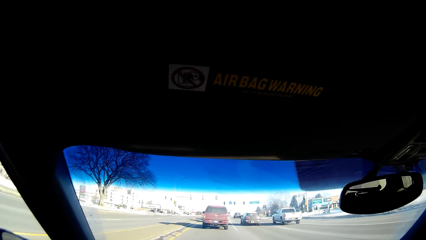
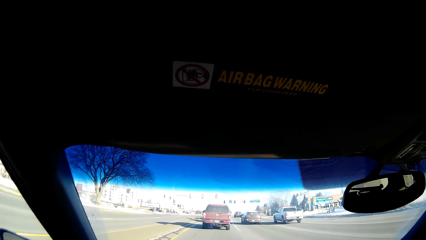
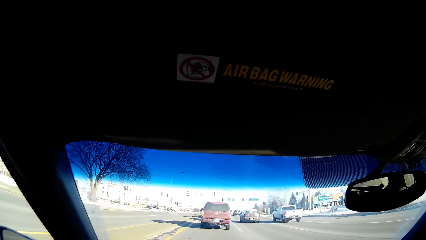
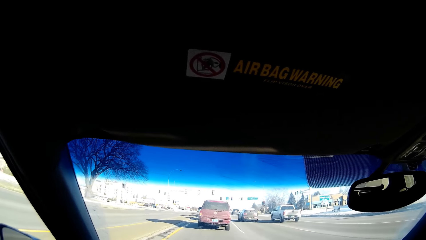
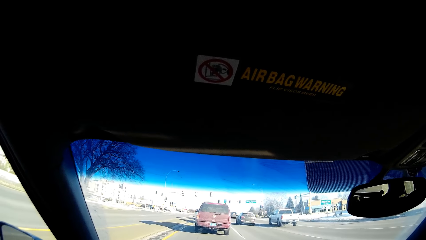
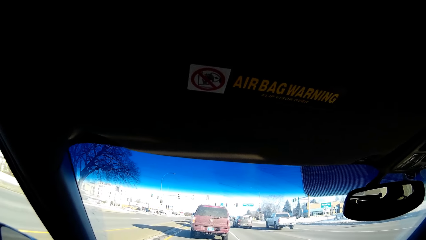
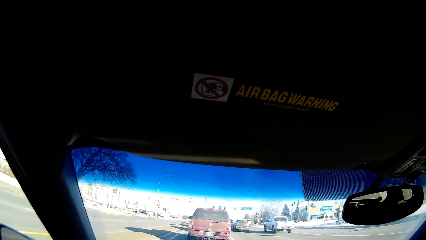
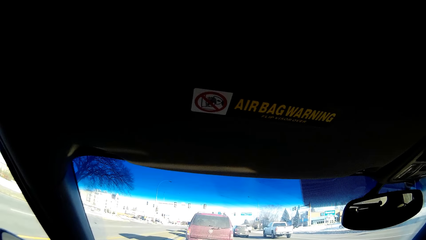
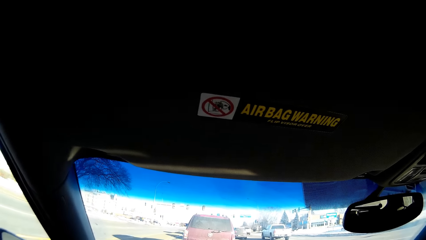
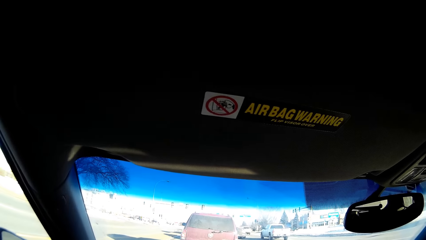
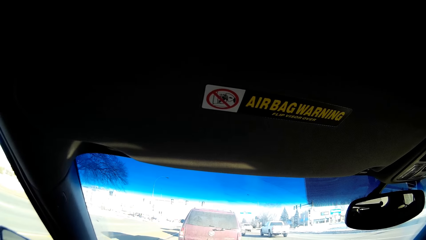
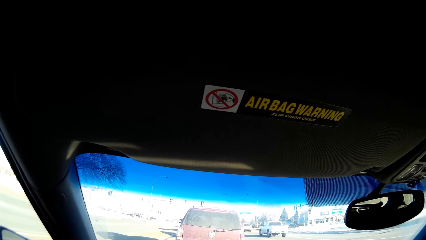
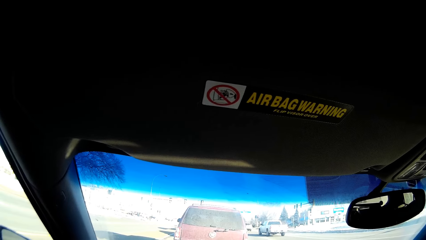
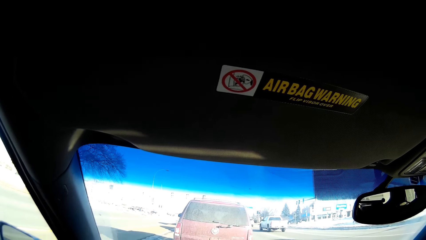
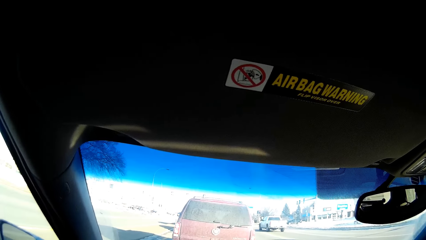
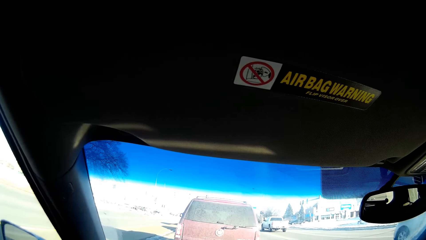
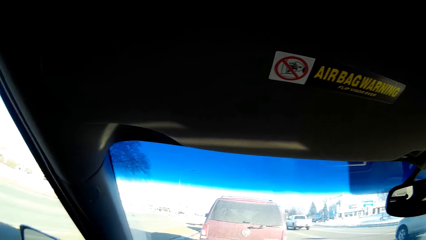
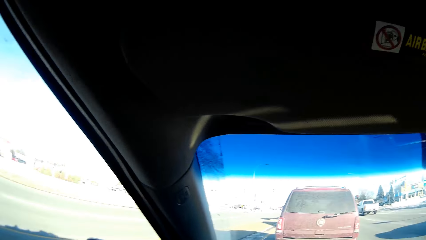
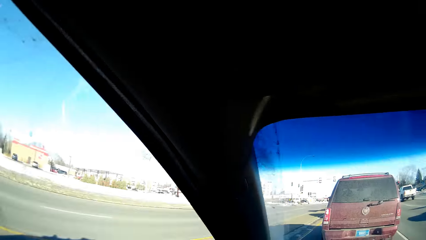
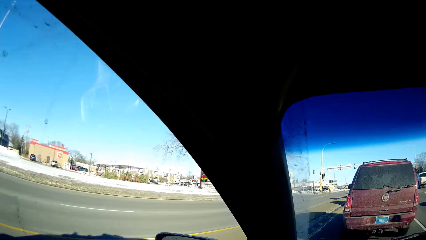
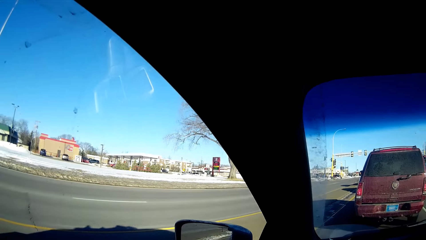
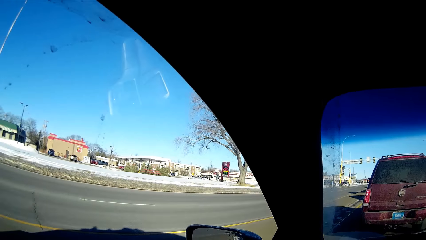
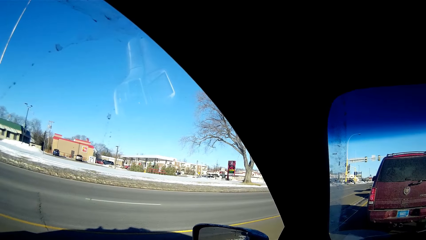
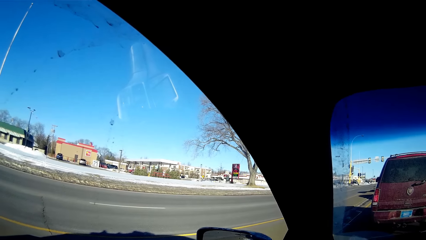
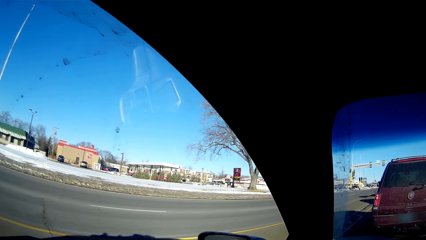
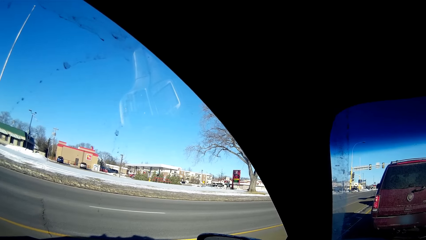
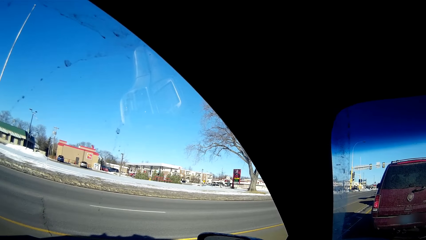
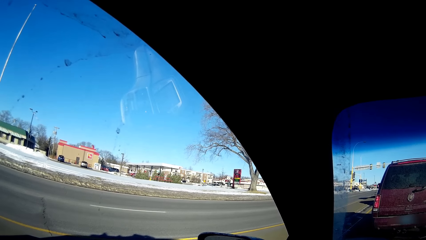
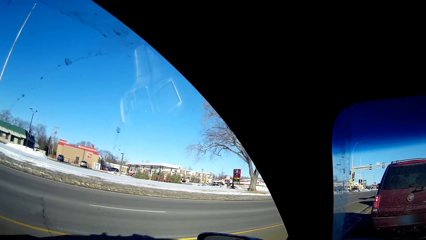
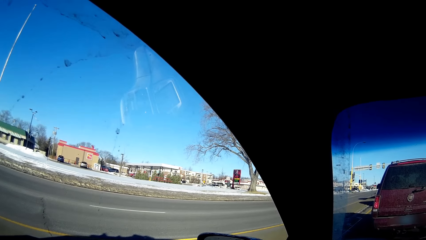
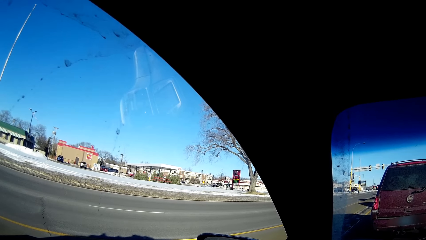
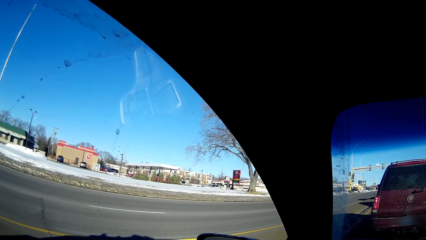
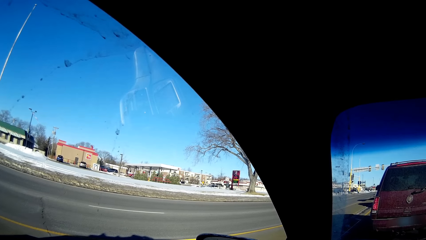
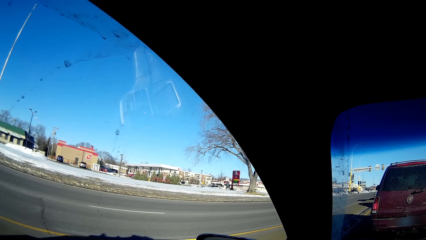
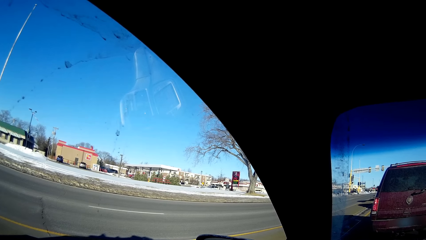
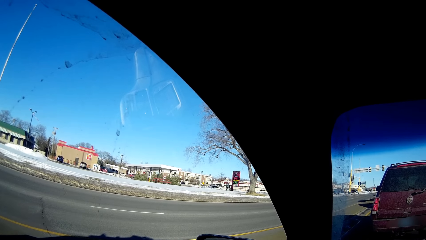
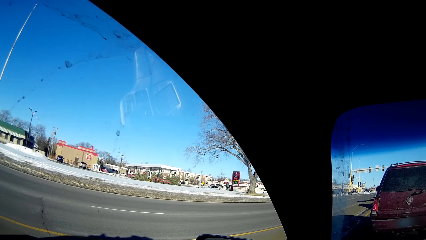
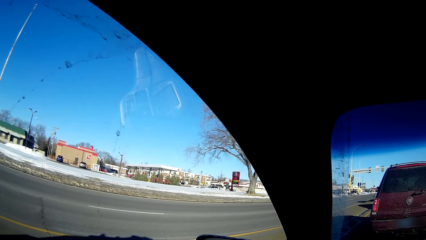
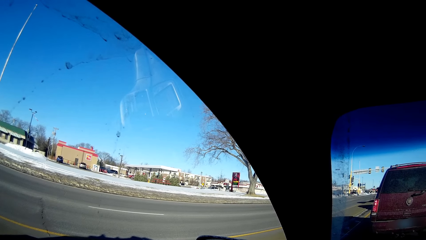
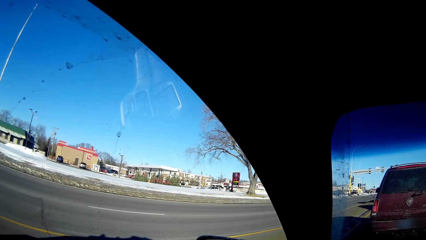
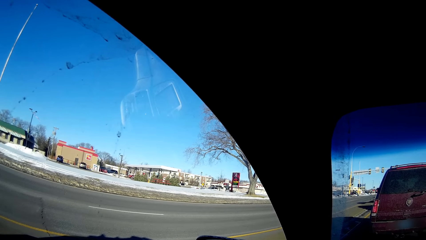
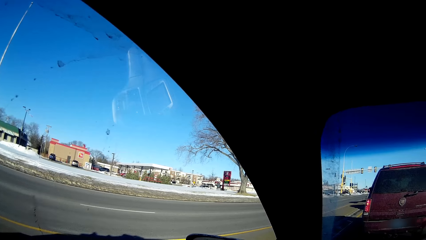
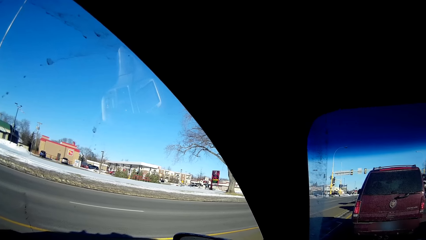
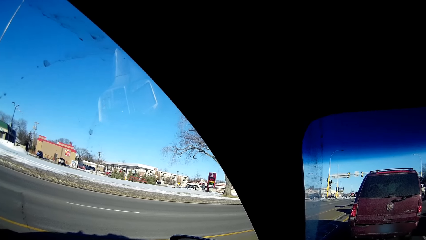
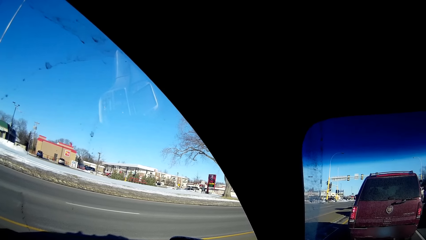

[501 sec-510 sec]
The camera wearer stops at the traffic lights. They look around.

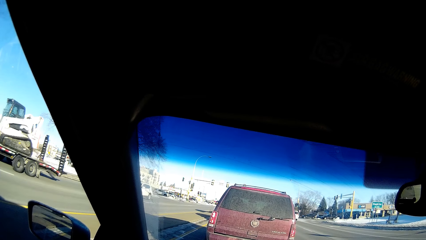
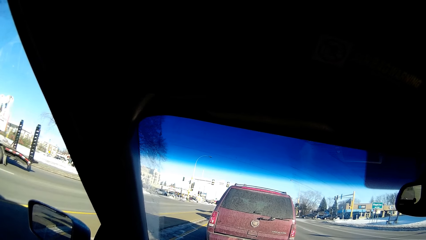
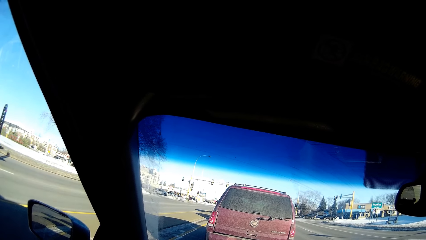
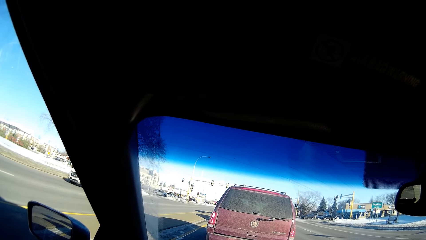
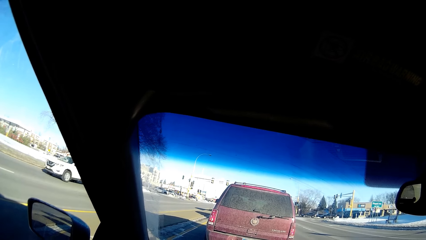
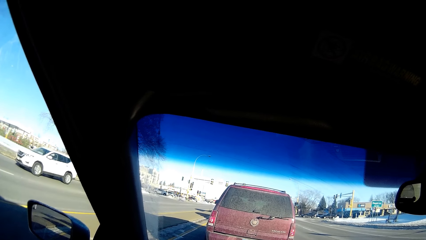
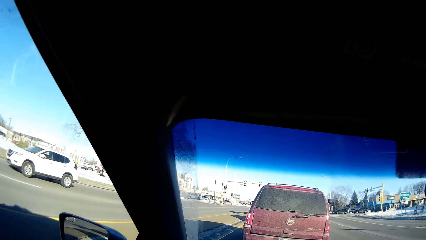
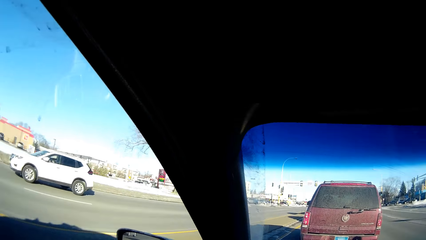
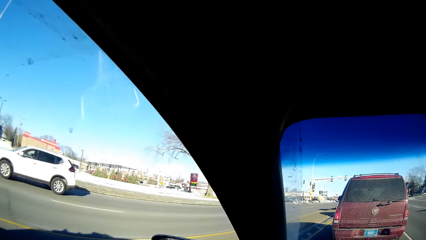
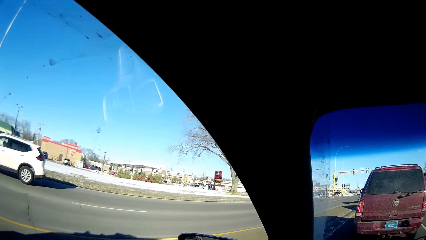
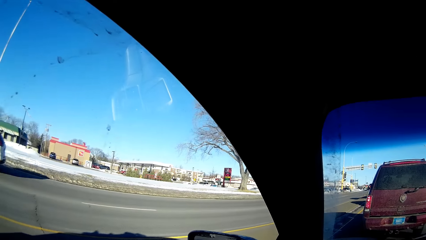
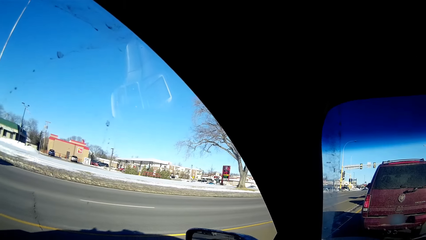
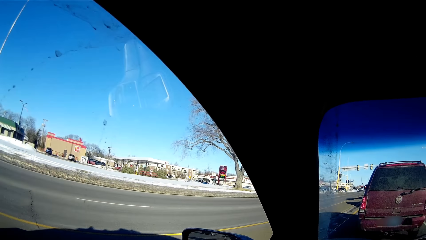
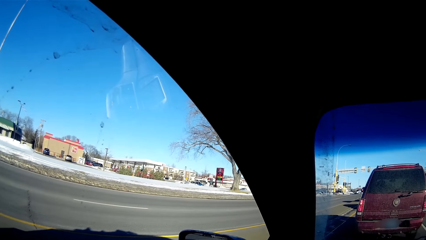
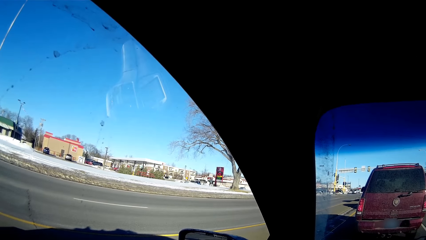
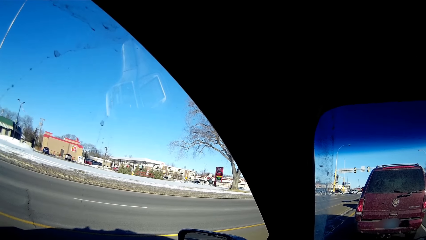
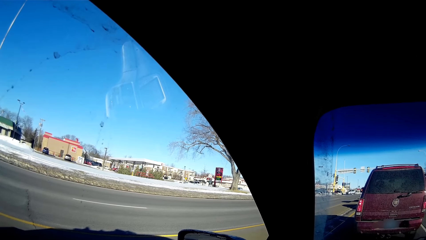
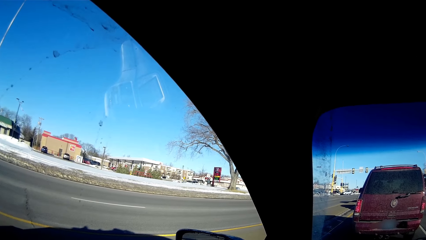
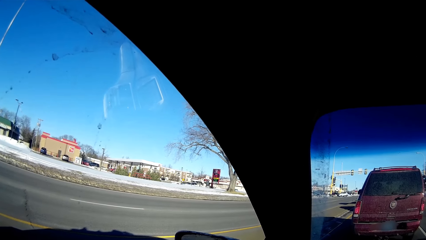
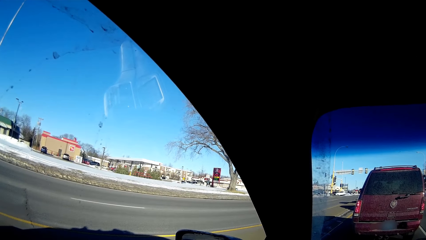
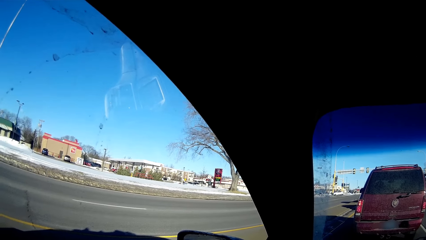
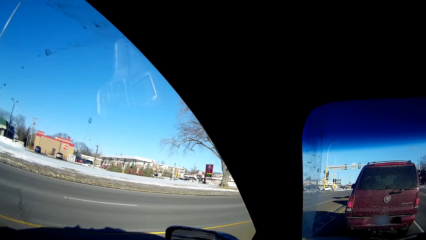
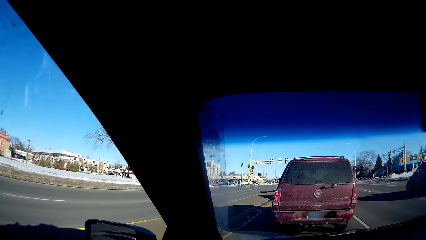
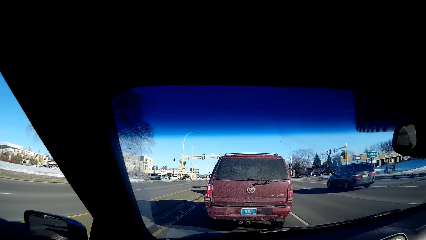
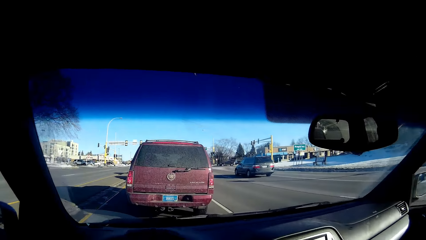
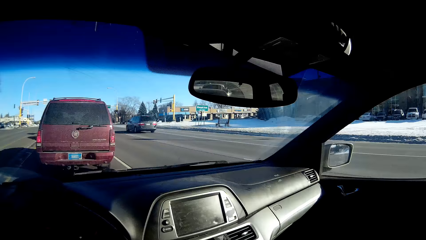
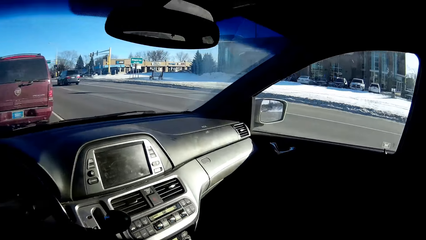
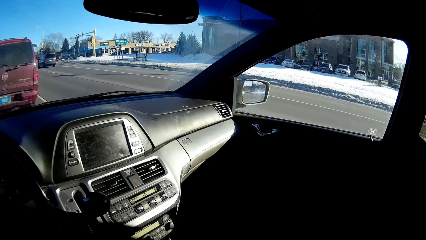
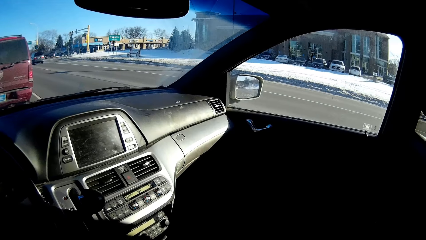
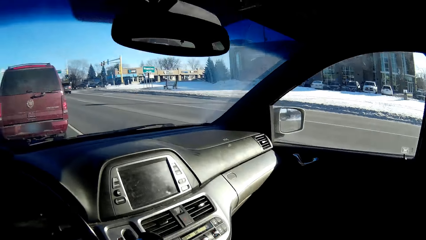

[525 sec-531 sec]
The camera wearer looks around.
